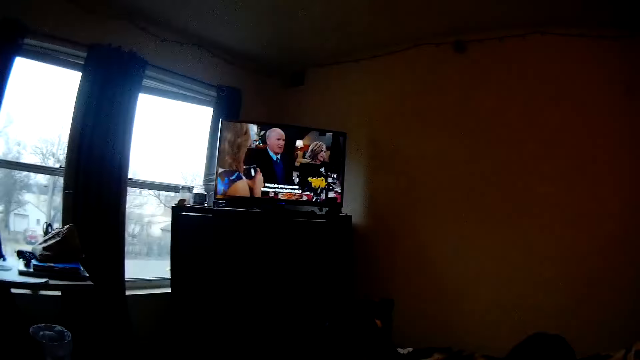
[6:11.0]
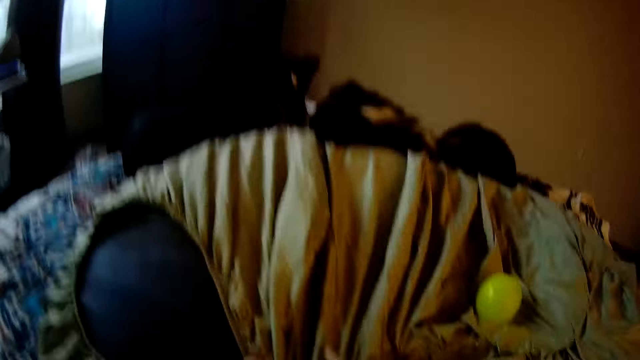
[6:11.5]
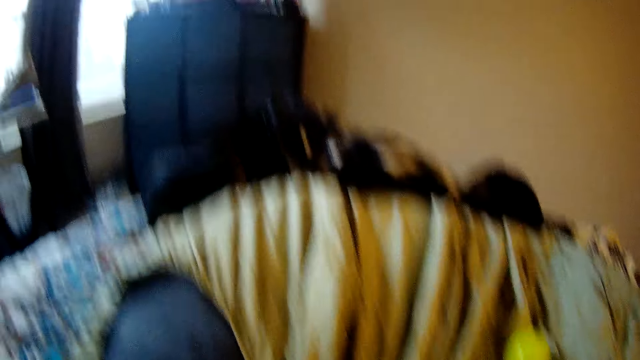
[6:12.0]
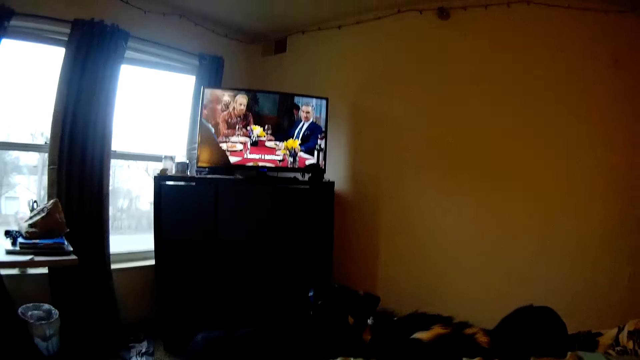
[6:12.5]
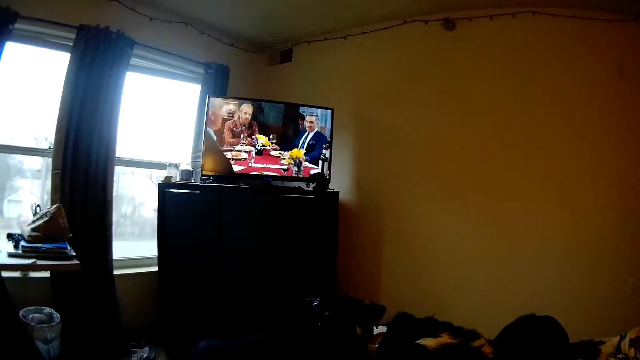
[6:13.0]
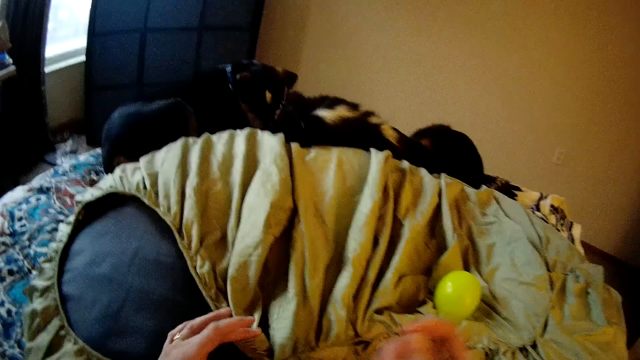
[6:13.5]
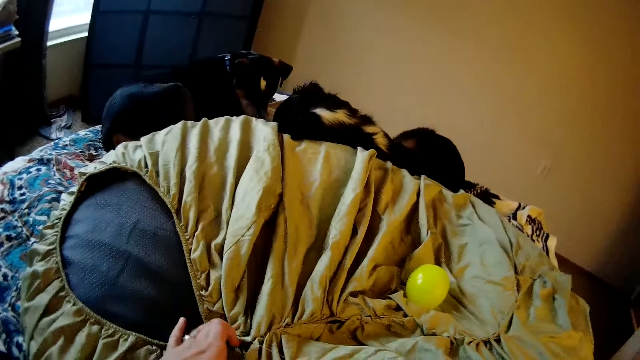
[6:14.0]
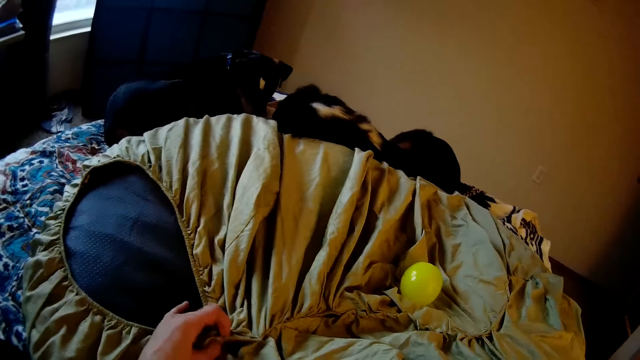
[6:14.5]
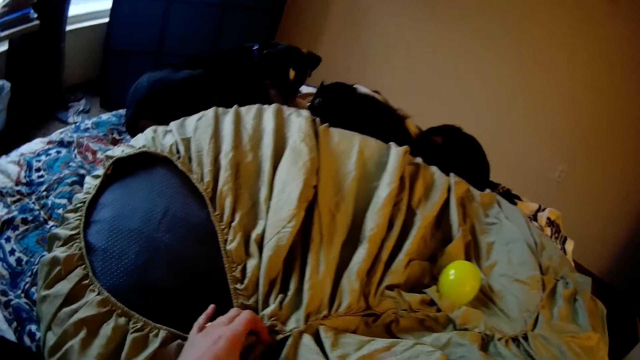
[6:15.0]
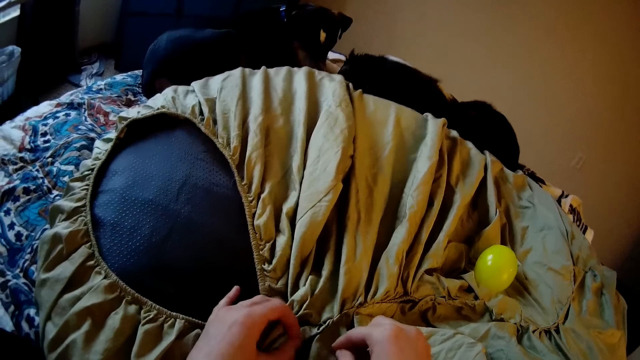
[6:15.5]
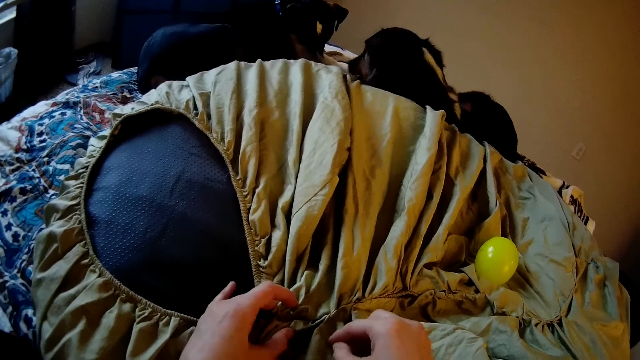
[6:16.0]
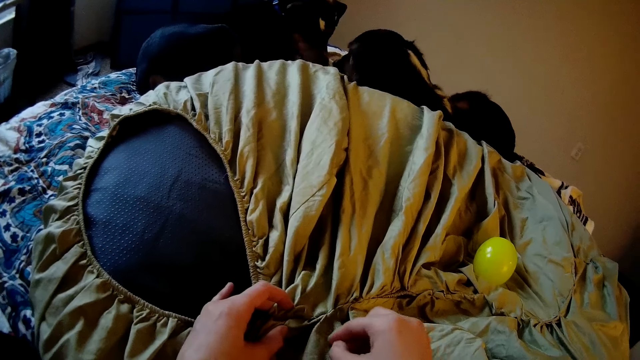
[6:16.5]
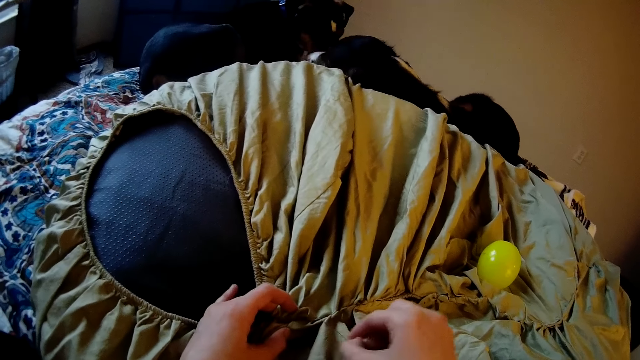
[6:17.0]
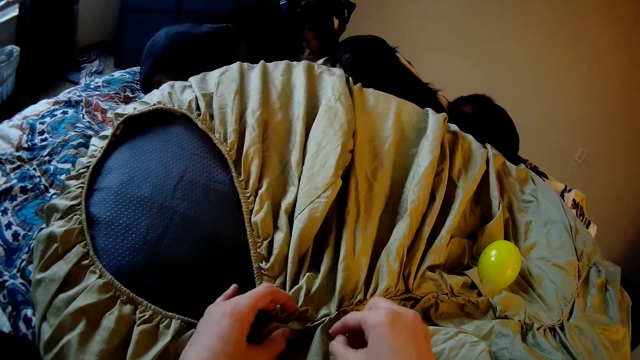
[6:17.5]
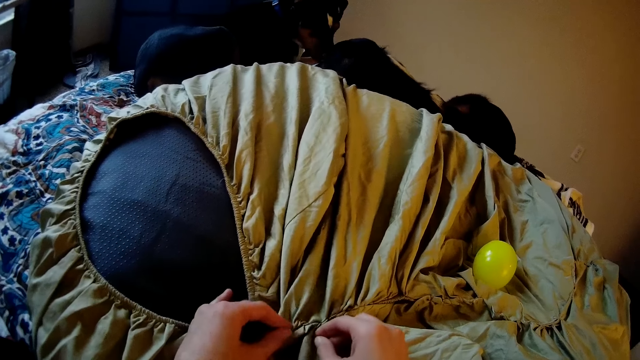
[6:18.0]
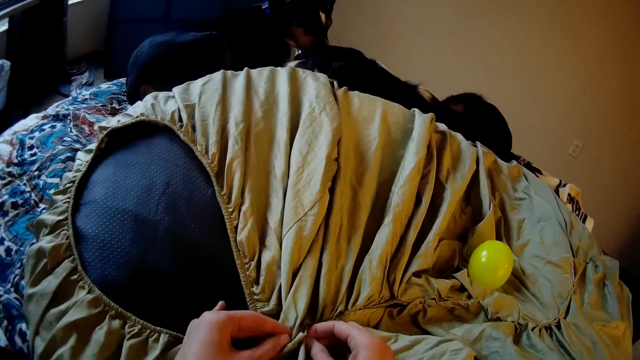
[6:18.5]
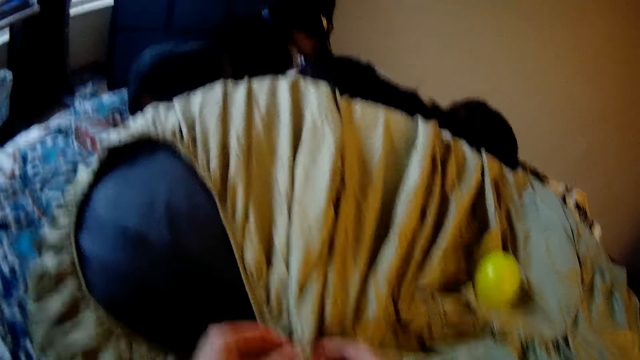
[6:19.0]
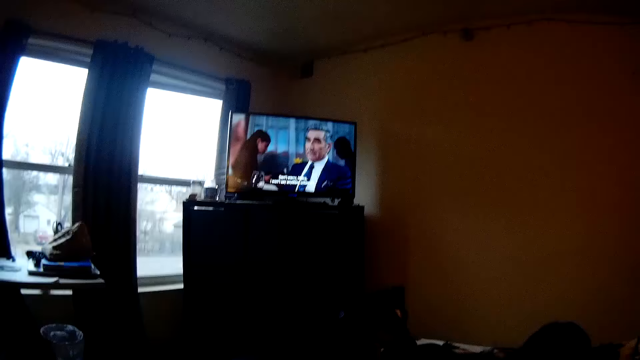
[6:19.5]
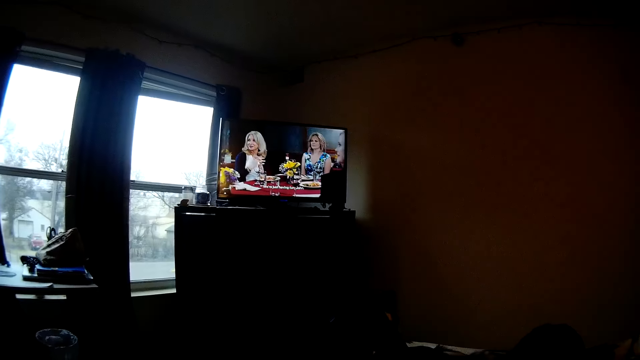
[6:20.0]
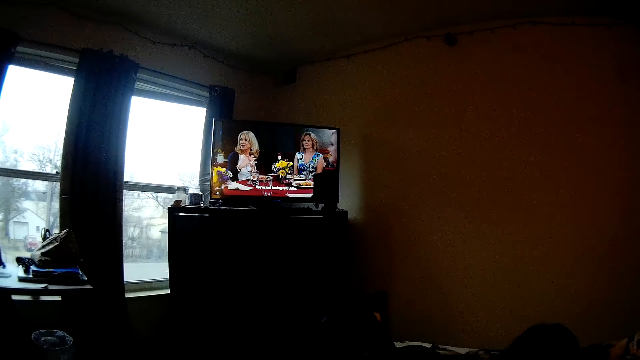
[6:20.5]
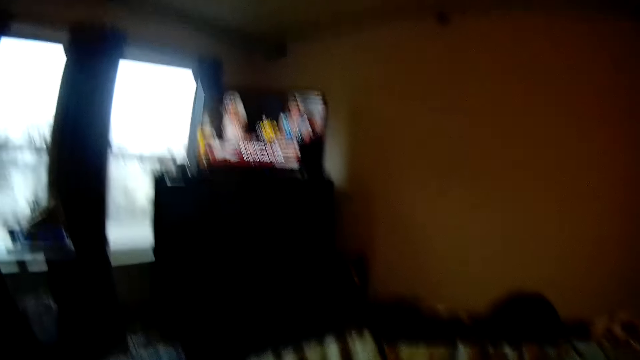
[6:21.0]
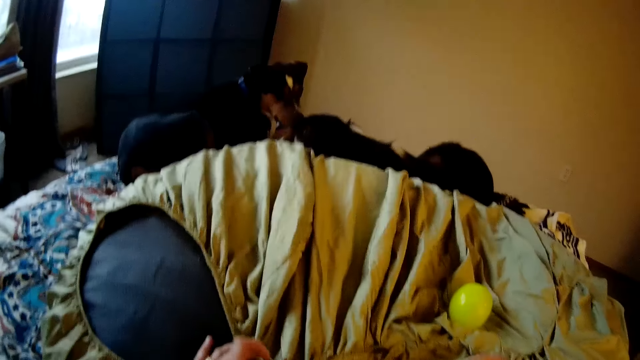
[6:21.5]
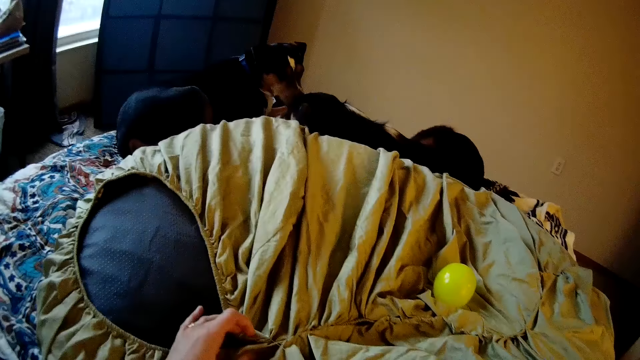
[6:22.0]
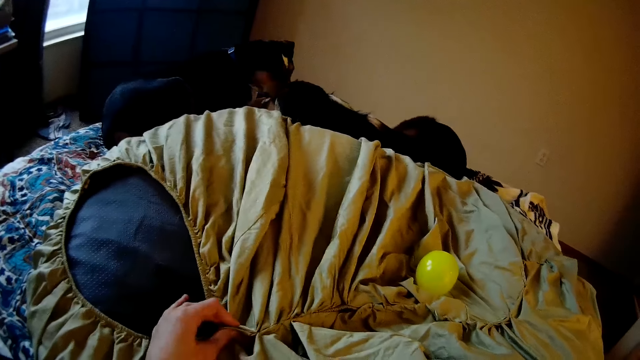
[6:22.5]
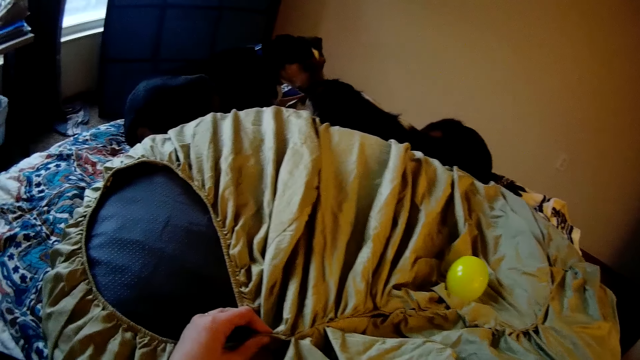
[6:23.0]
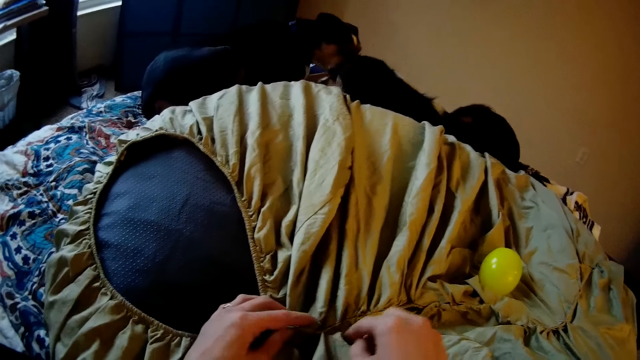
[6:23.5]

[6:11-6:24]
The camera wearer turns around the room. She pulls a thread on the cloth. She sews with her hand. She turns around the room. She raises her head to view the TV while sewing. She brings down her head.

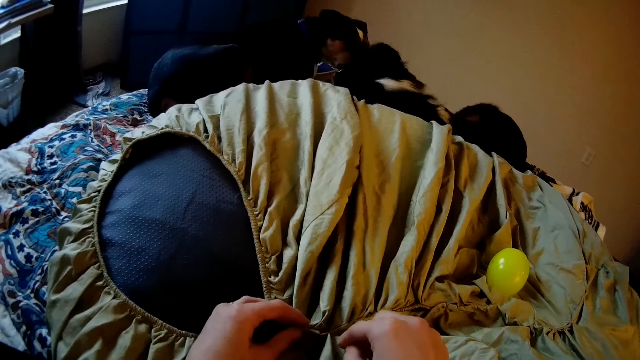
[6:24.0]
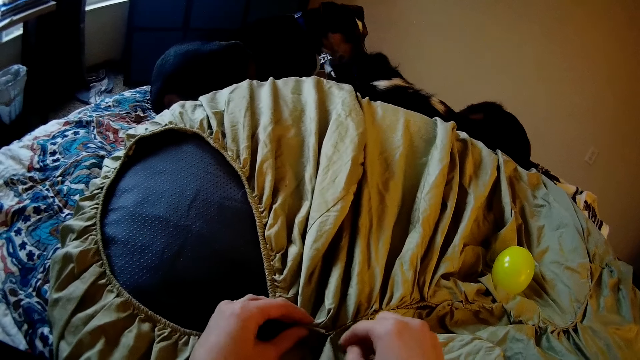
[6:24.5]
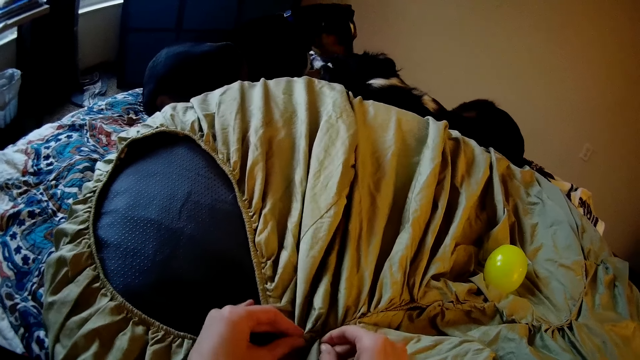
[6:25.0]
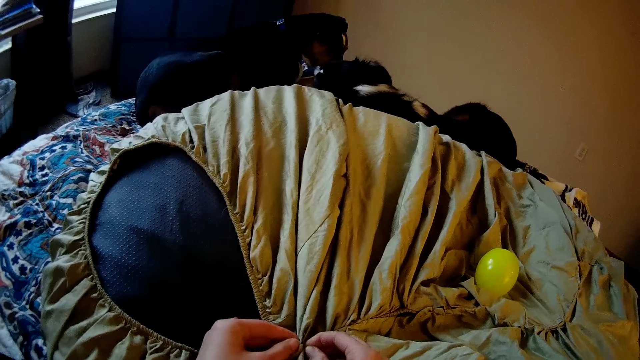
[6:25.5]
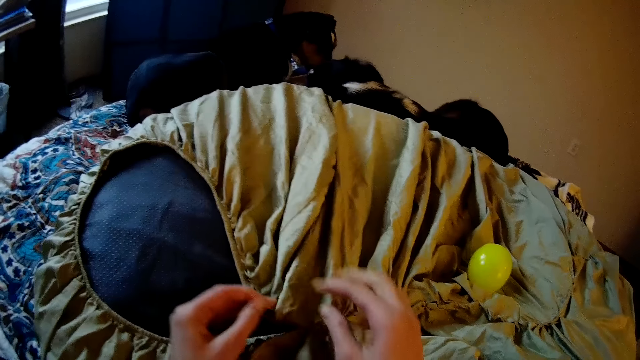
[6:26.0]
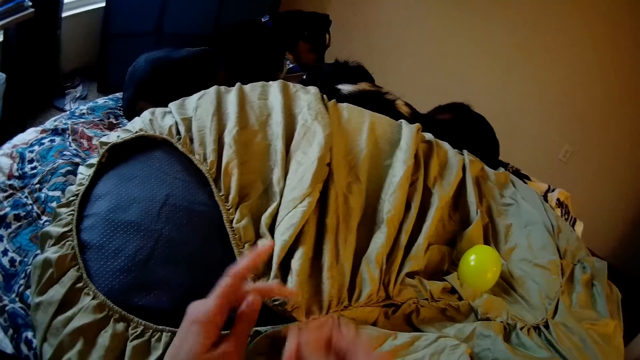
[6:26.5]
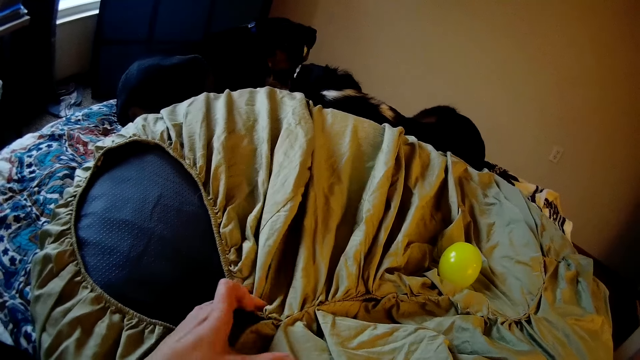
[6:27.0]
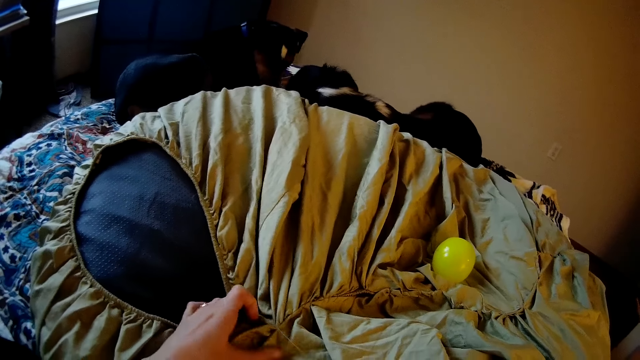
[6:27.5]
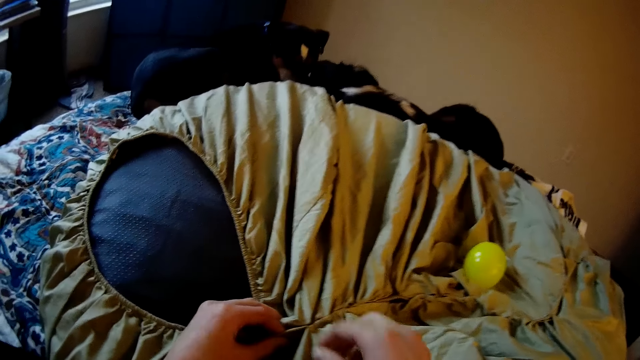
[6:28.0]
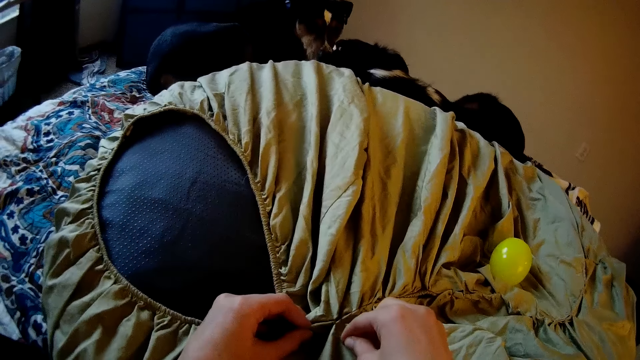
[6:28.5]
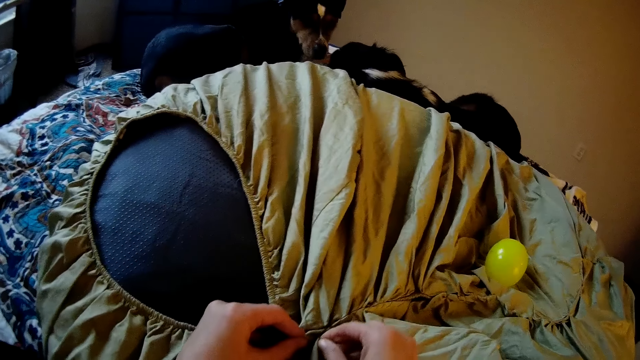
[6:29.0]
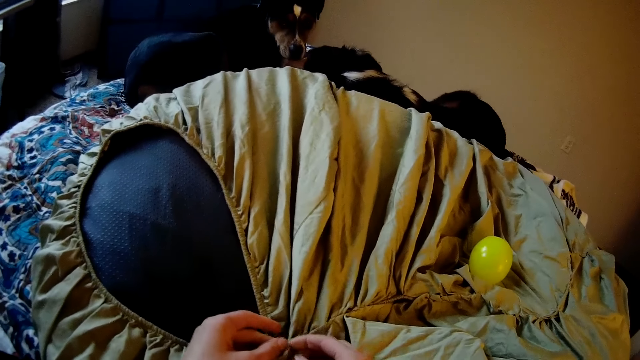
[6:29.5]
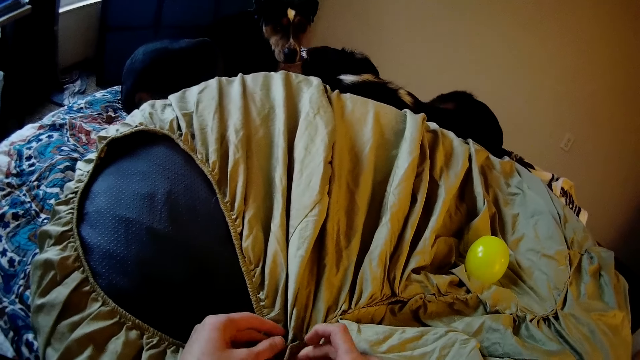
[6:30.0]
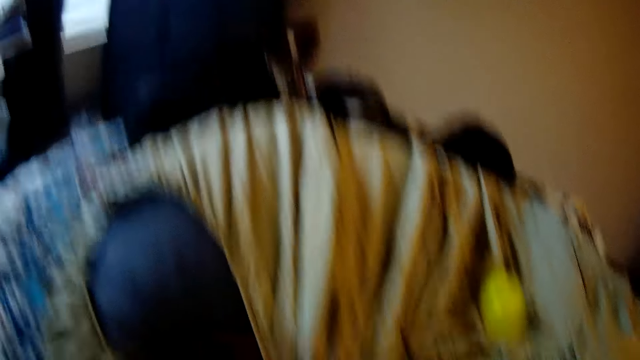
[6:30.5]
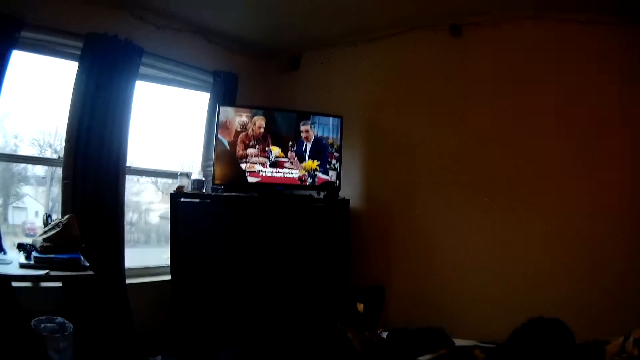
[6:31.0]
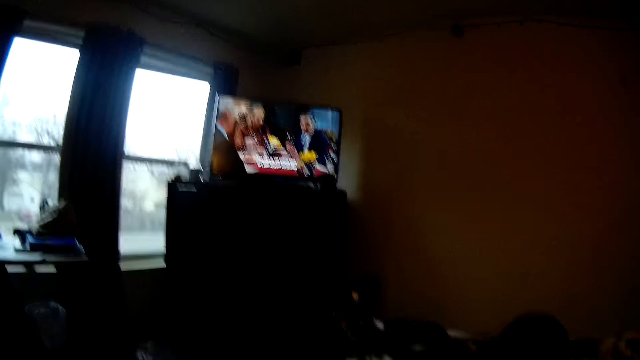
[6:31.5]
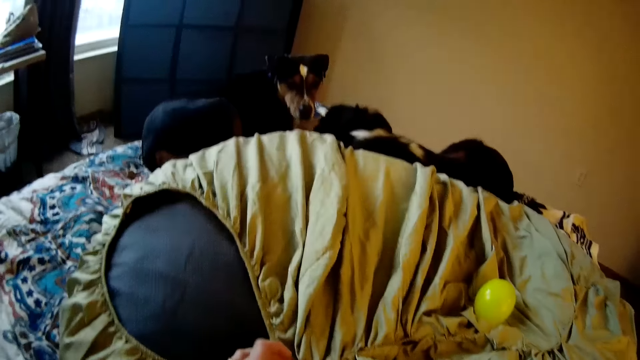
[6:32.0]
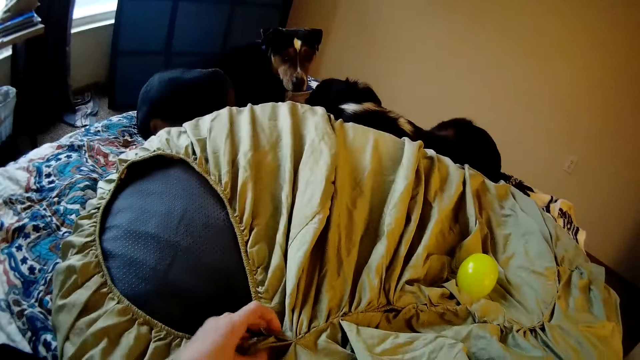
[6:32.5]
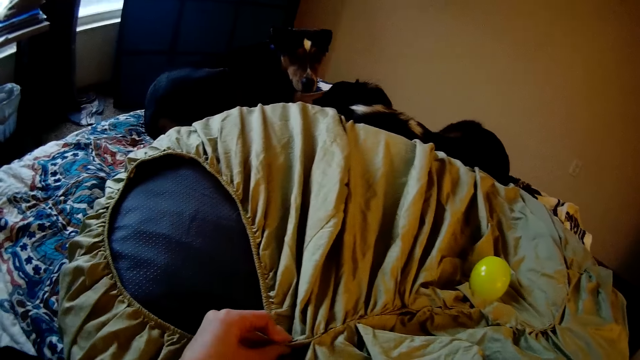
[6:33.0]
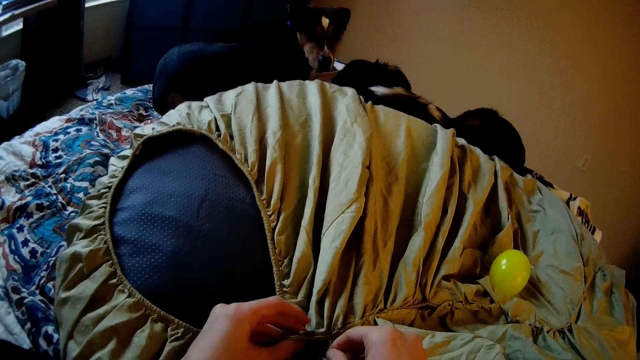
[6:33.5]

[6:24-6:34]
The camera wearer sews with her hand. She pulls a thread on the cloth. She sews with her hand. She turns around the room. She raises her head to view the TV while sewing. She brings down her head.
